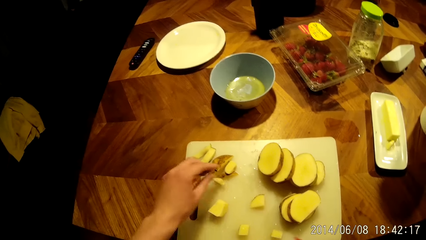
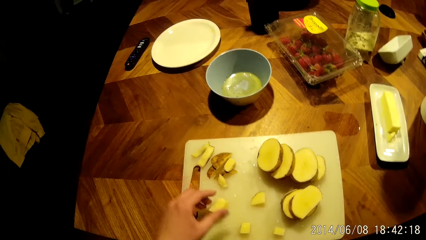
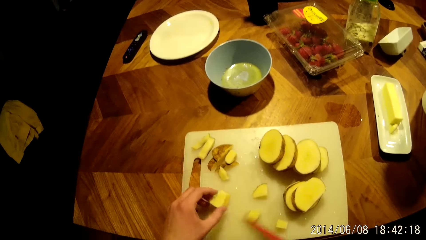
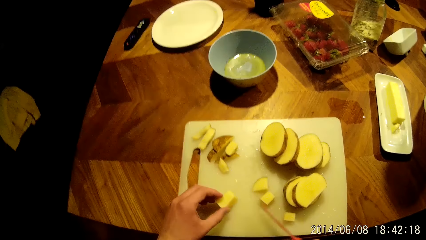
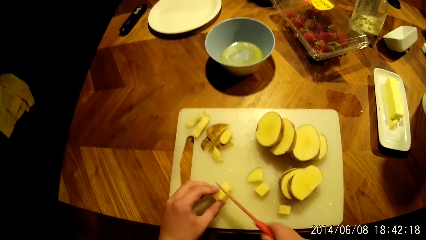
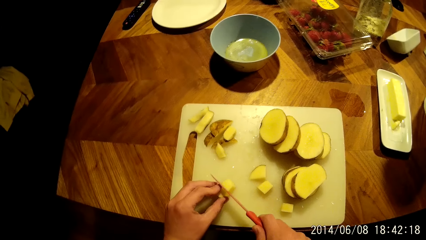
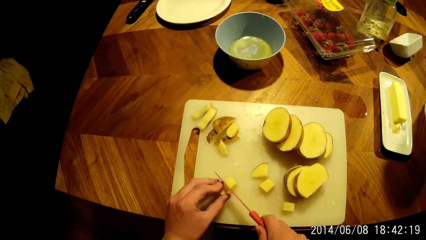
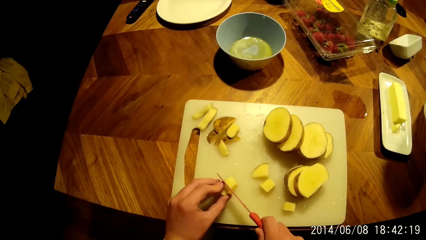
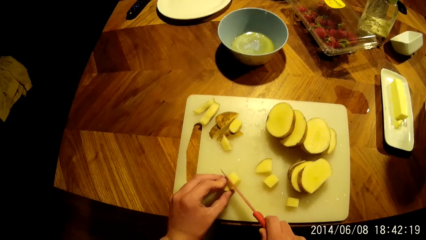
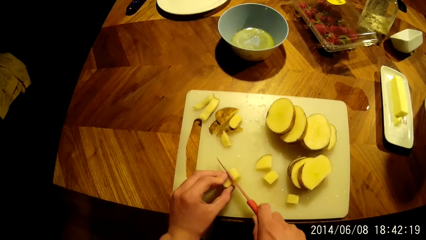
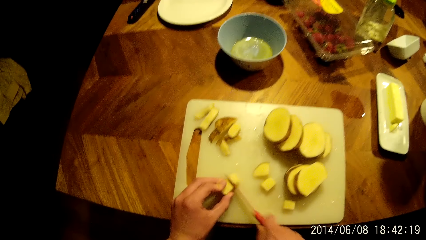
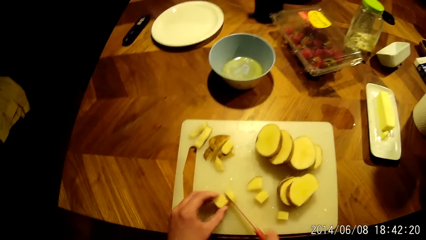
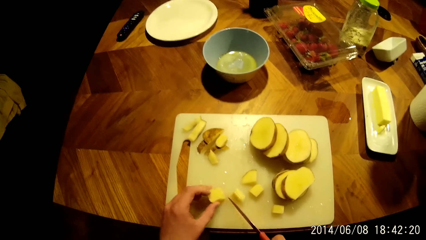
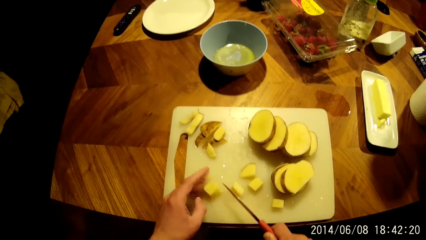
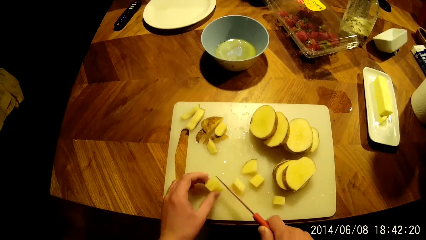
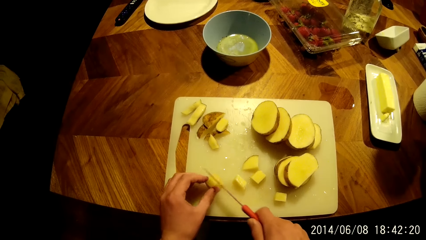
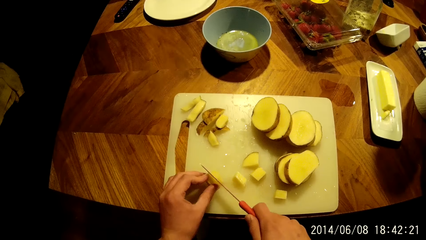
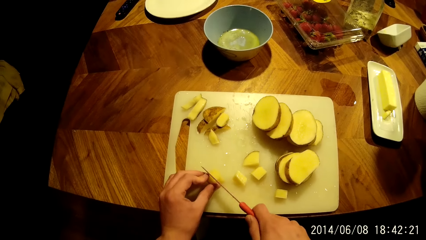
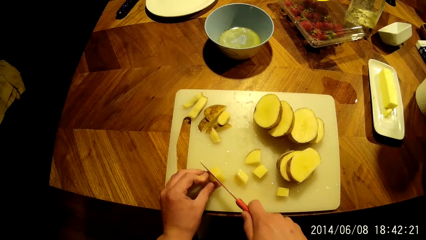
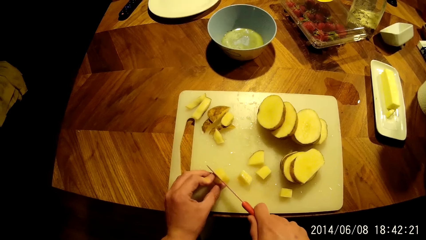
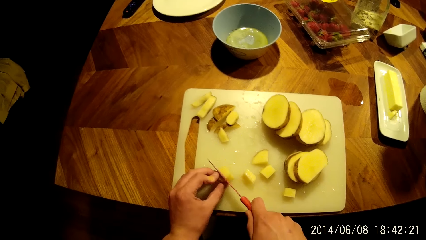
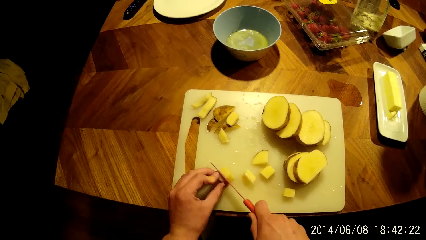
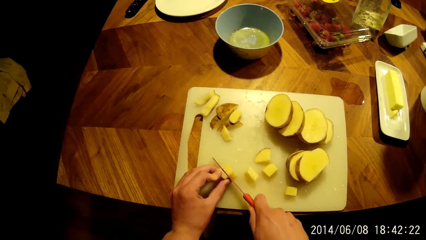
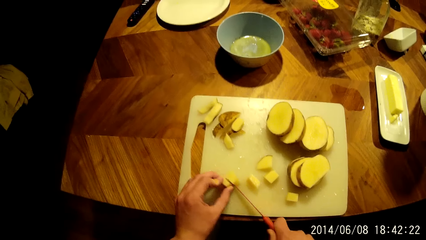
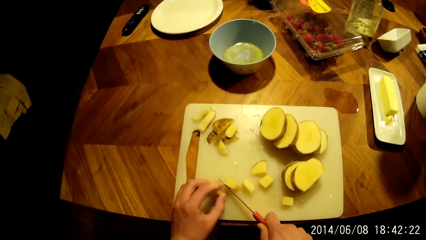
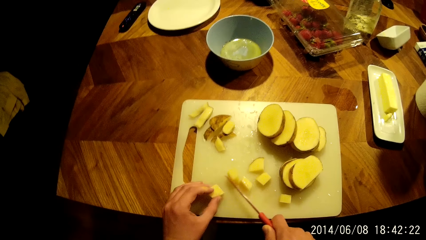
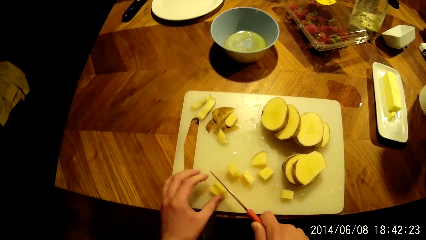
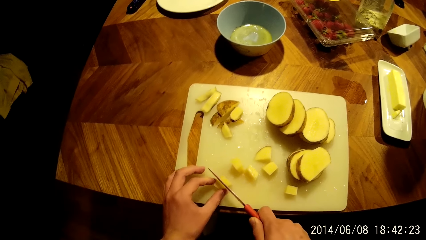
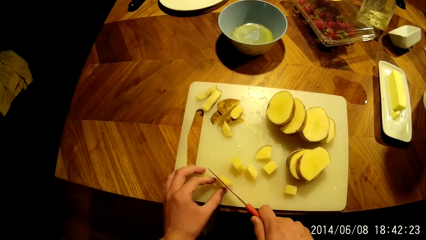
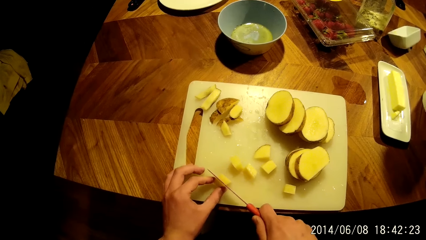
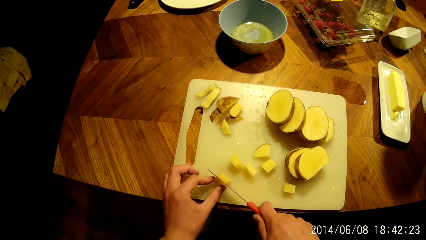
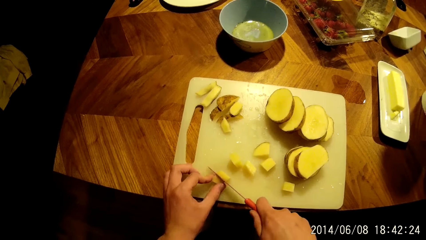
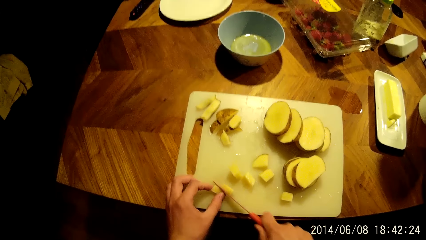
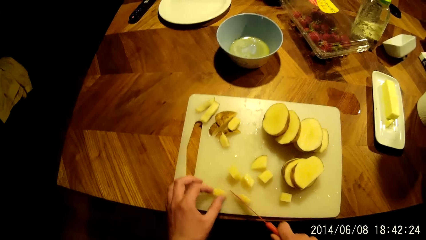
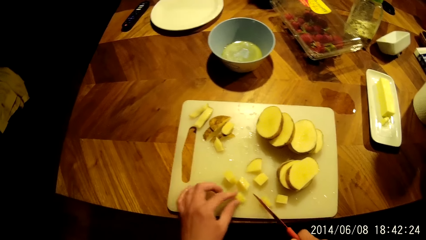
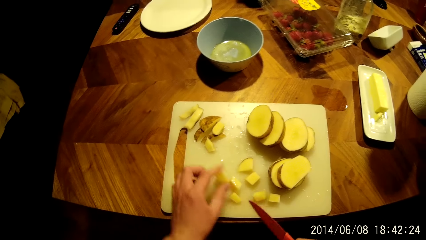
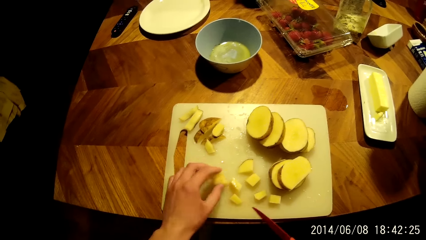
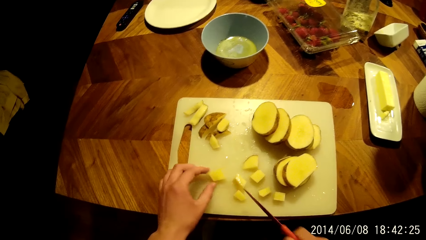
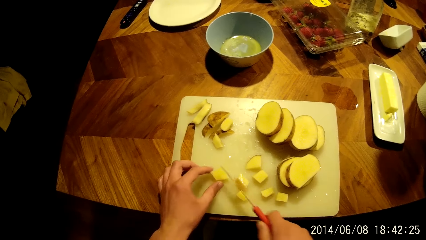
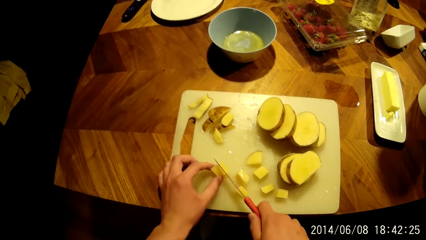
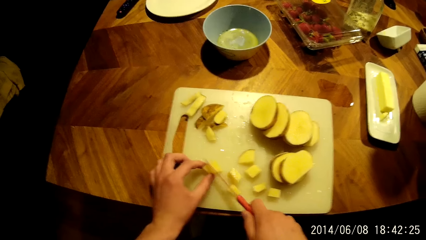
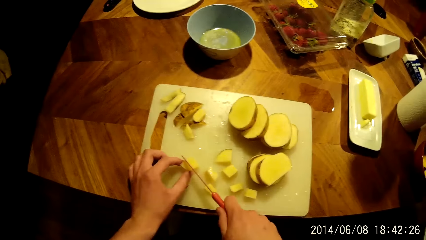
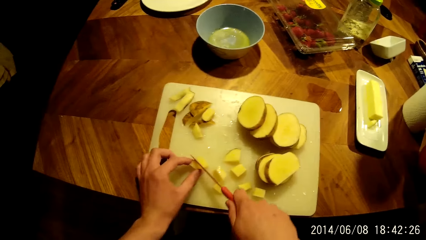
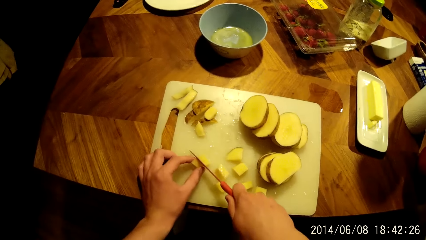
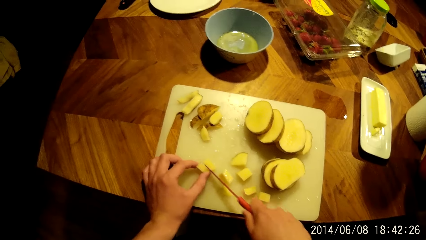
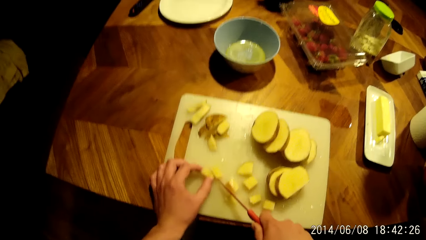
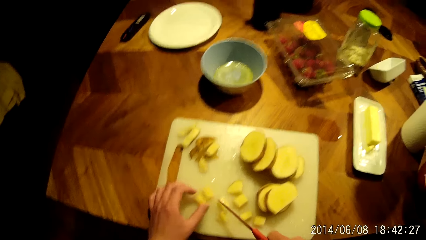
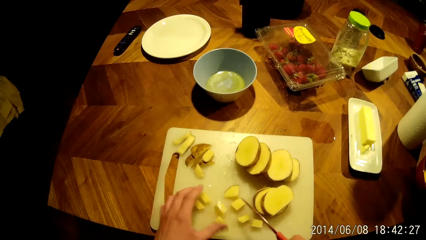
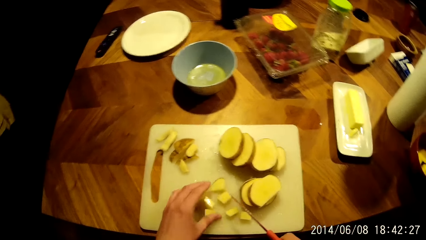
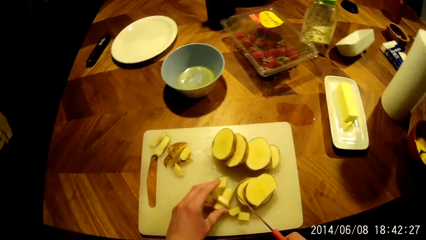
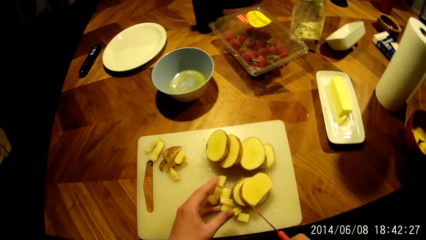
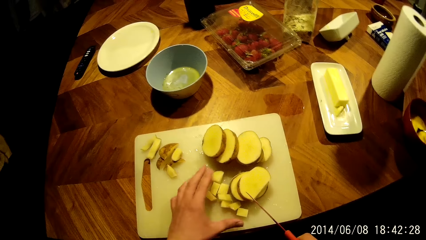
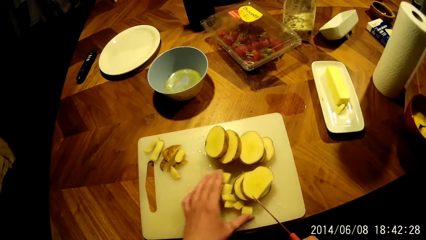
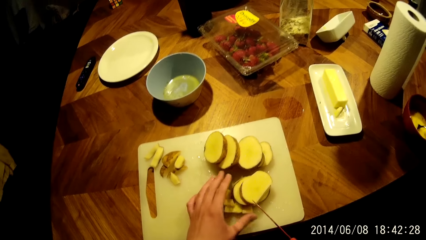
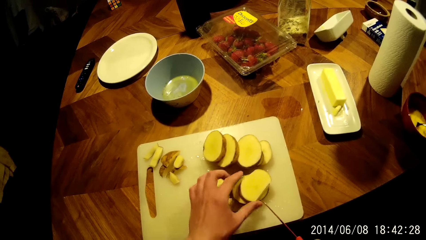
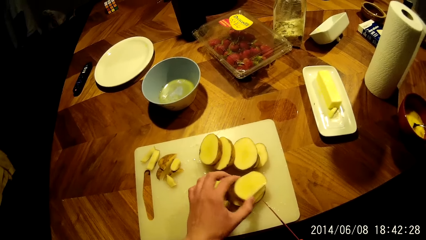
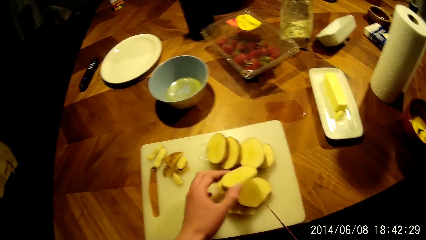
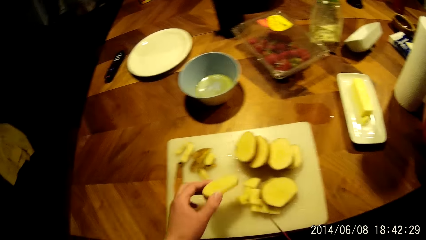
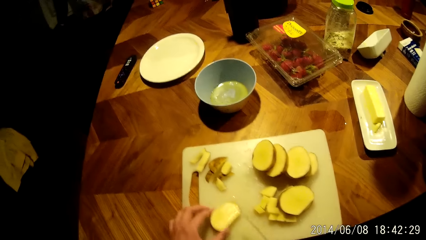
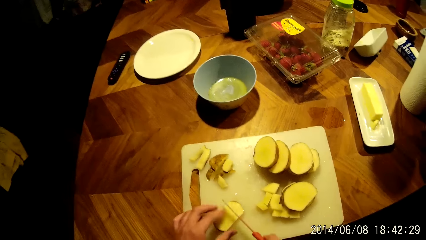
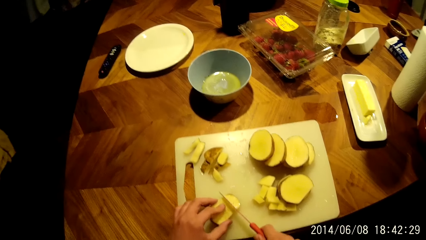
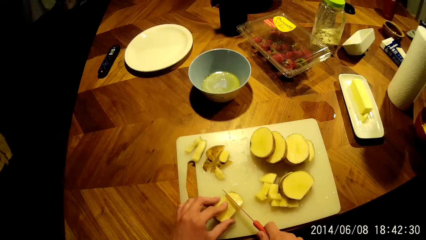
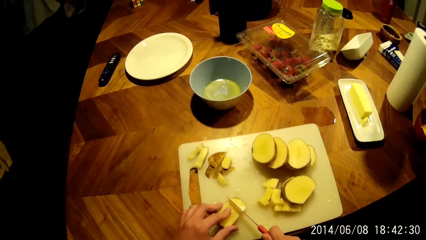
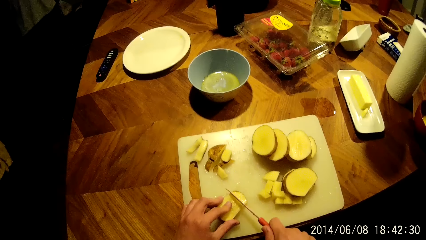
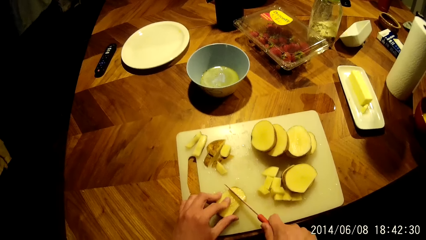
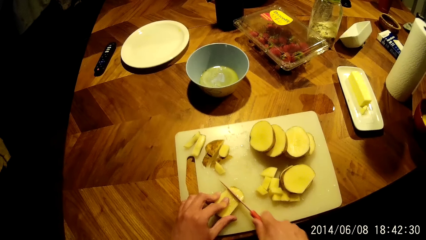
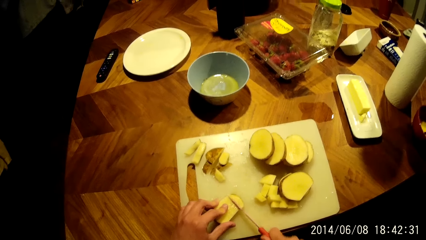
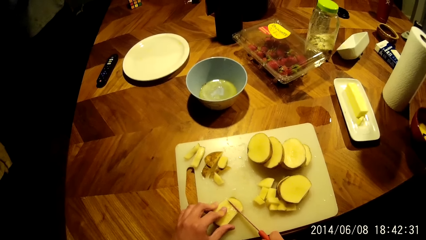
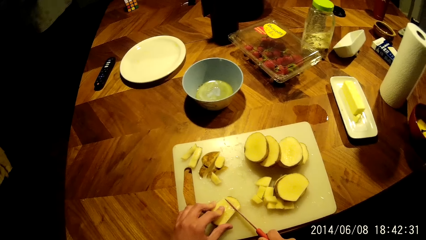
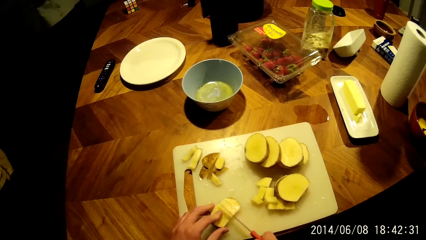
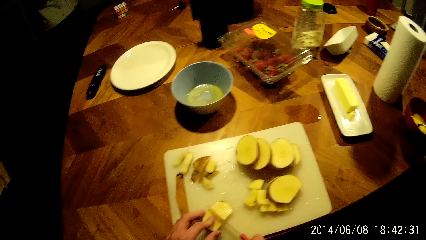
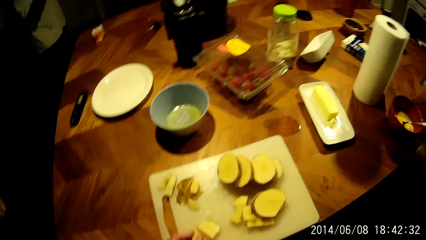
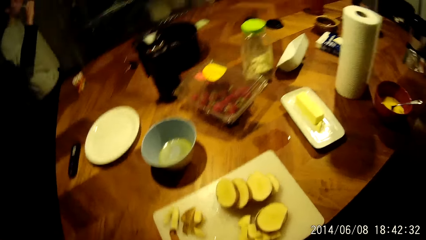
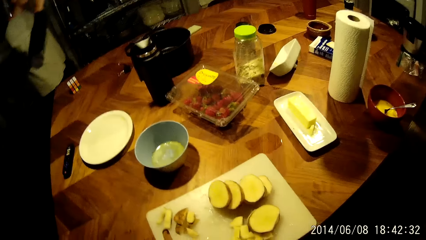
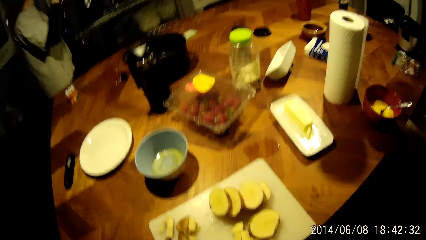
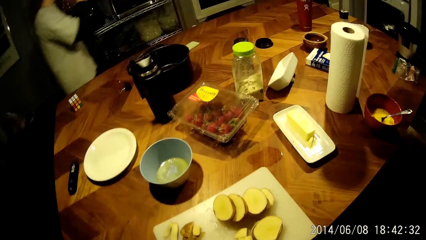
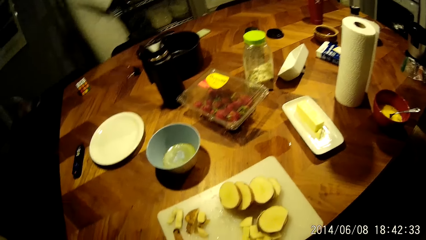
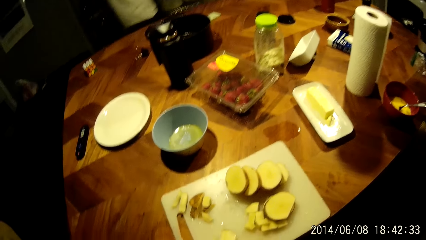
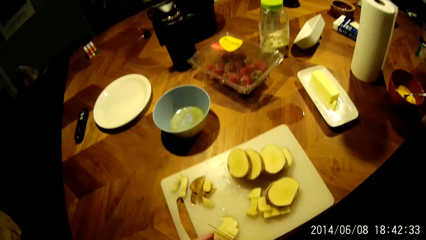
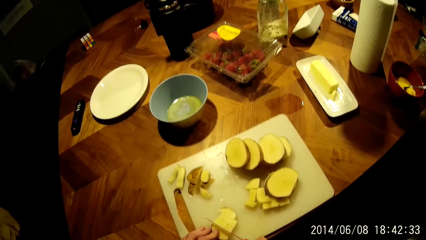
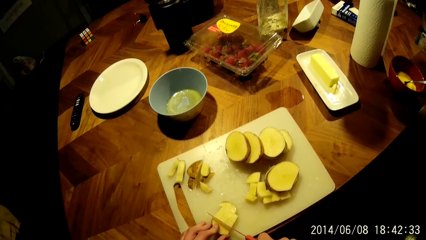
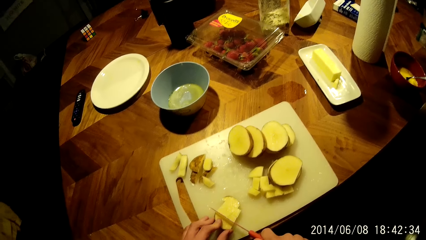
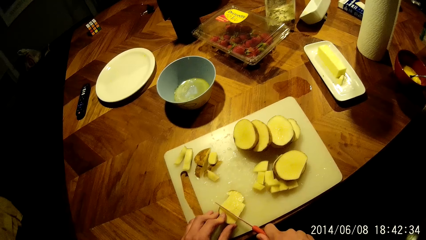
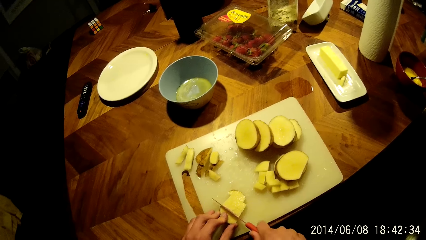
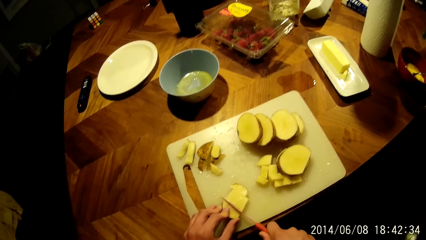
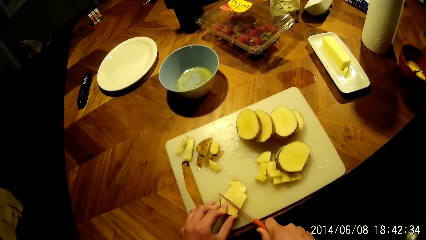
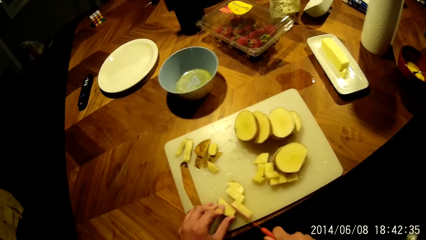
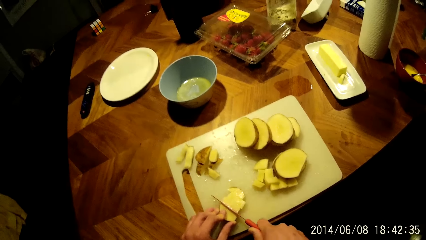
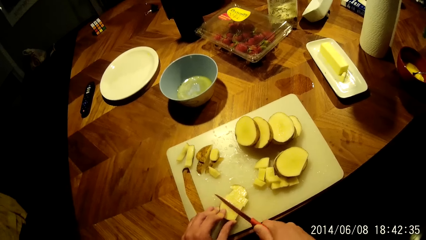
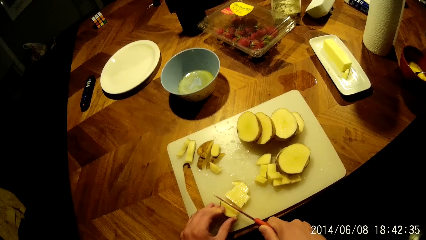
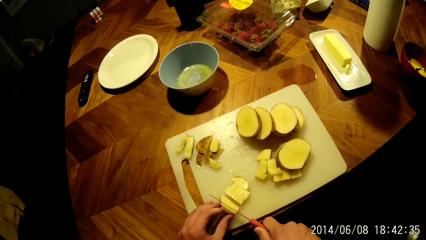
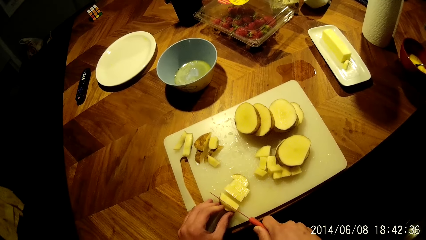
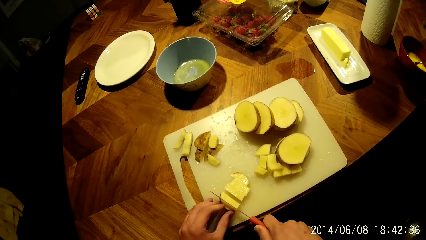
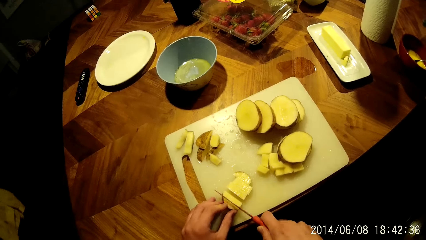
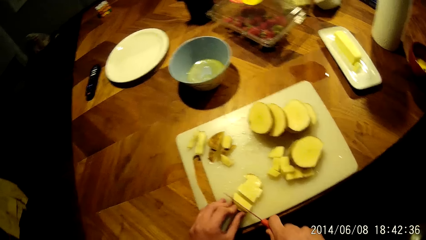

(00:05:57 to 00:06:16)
The camera wearer places a potato slice aside. They slice potatoes. They interact with a man. The man walks away from the television. The man walks around the house. The camera wearer slices the potatoes with a knife.
